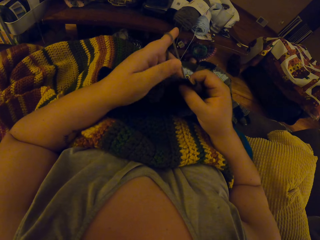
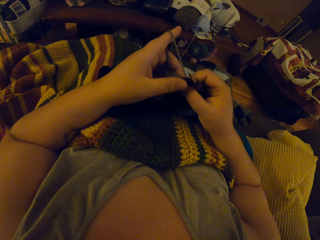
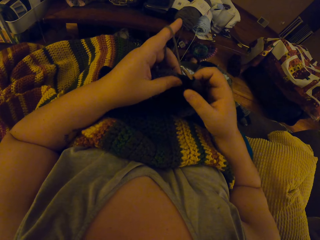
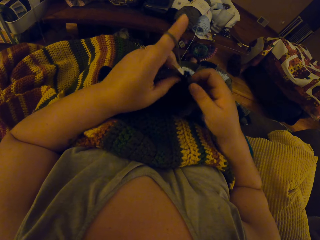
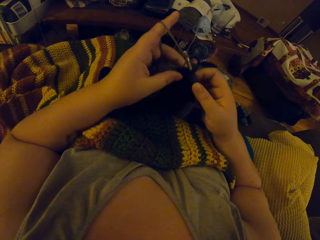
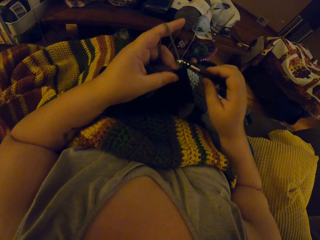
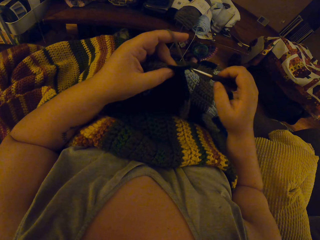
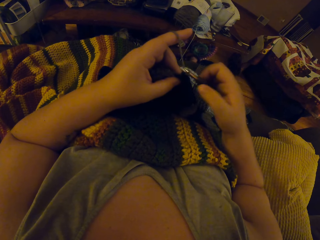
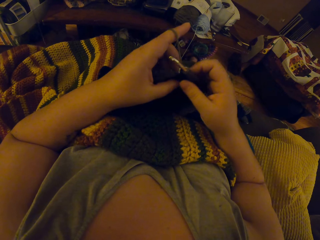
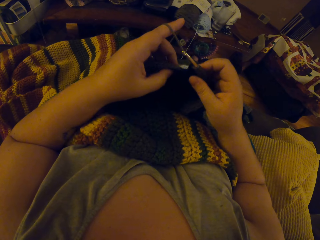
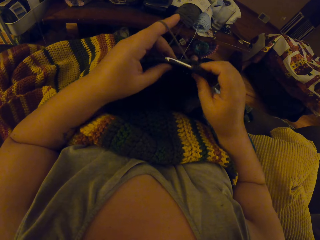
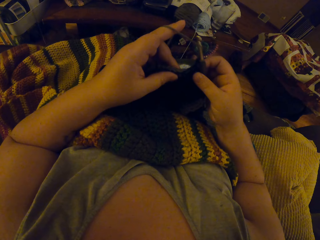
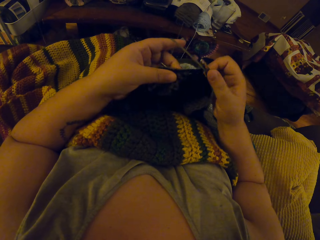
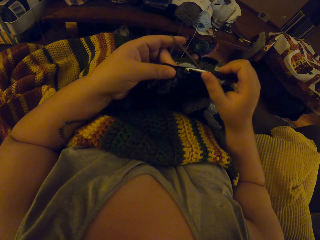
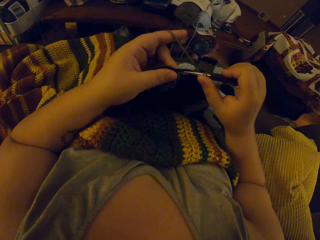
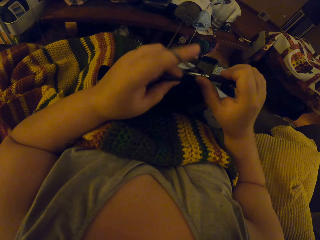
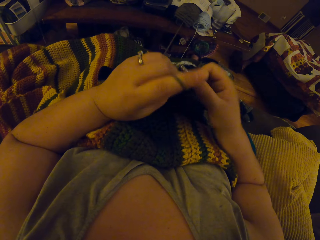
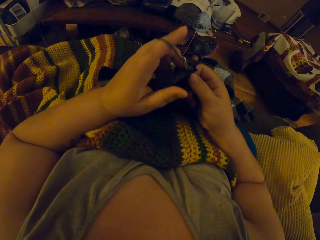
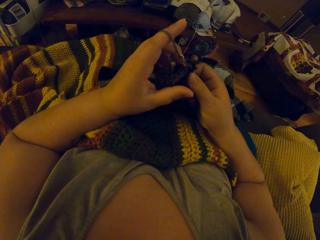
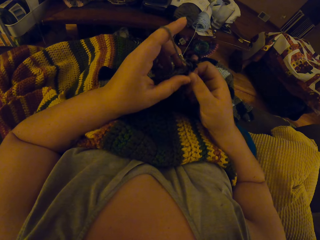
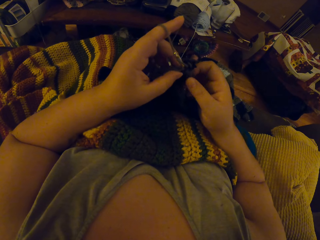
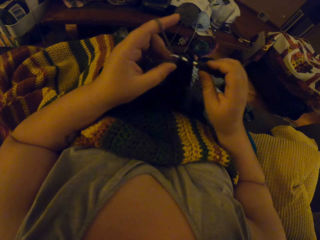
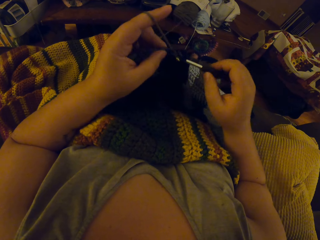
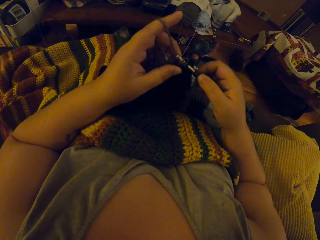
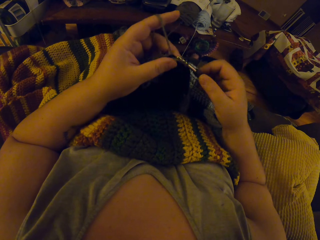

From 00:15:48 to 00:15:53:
The camera wearer crochets with the yarn.

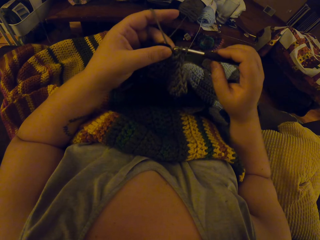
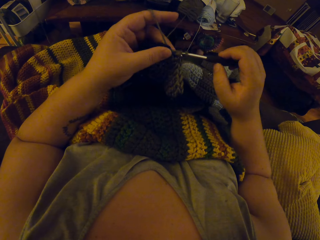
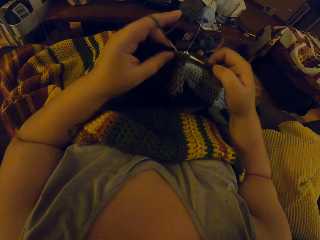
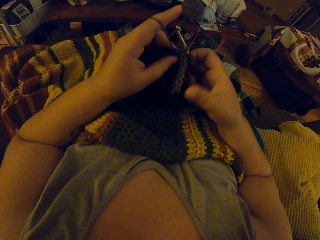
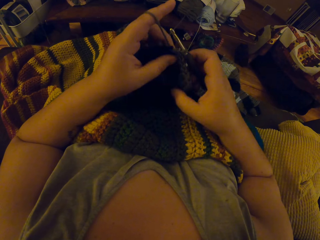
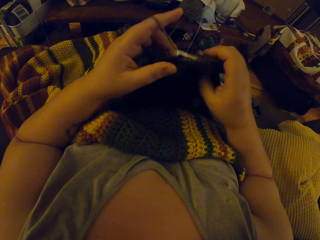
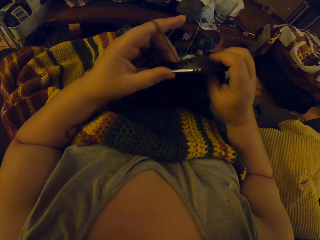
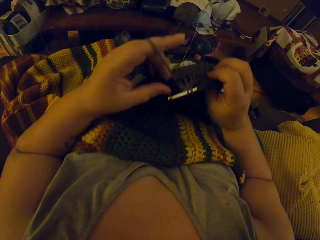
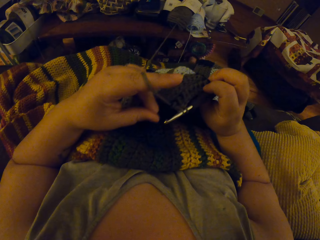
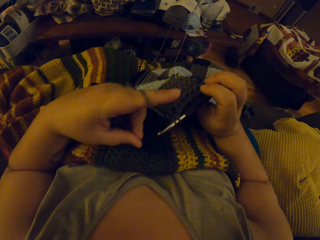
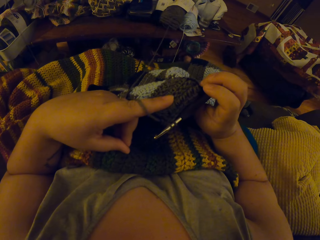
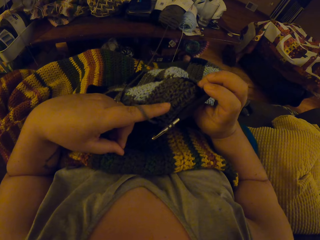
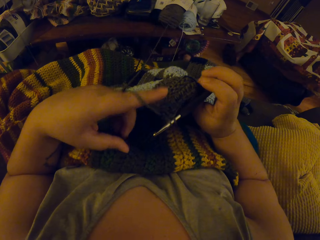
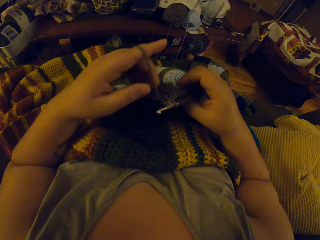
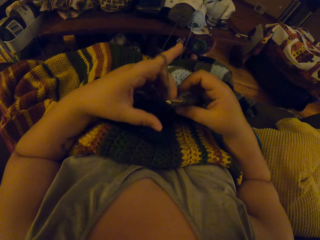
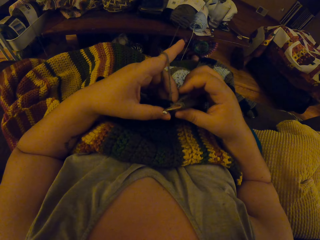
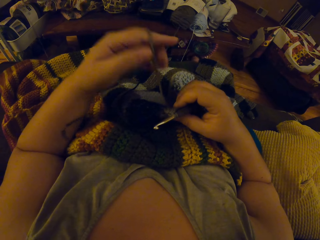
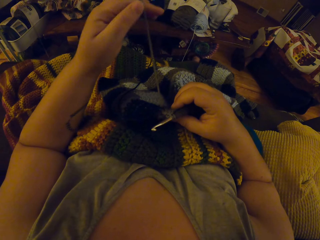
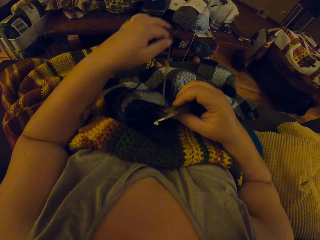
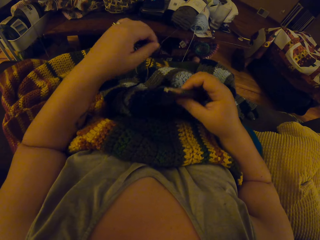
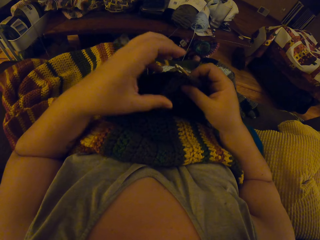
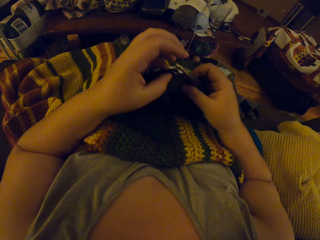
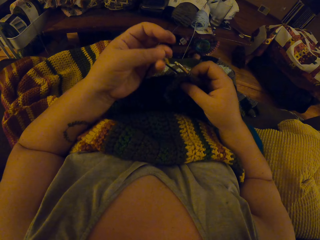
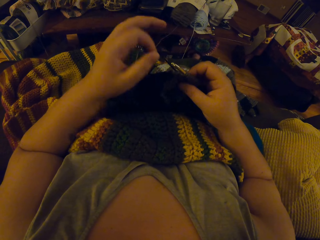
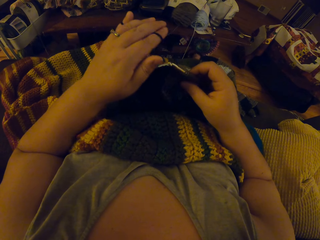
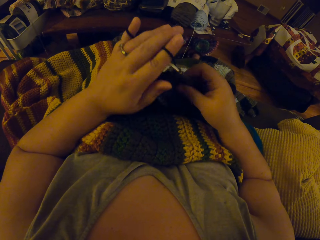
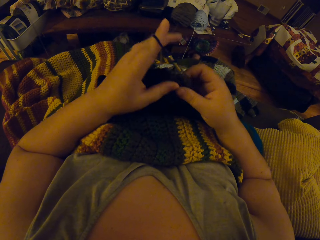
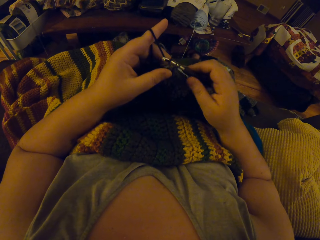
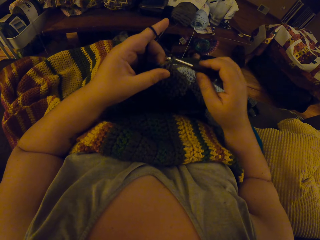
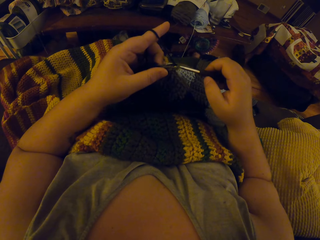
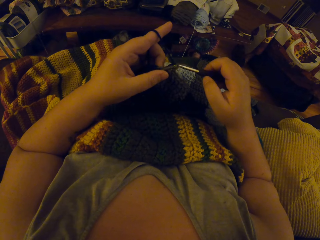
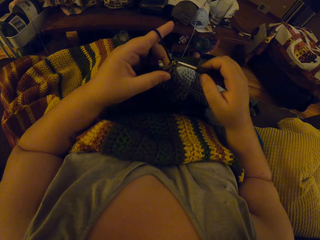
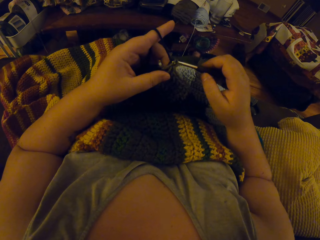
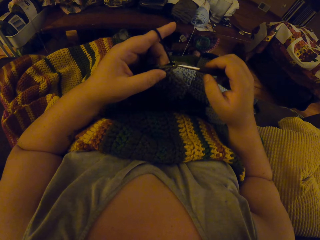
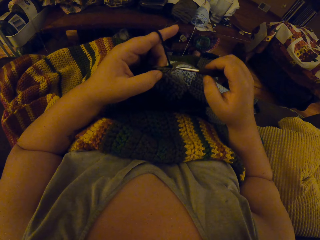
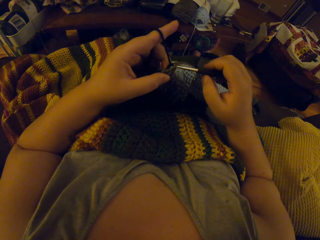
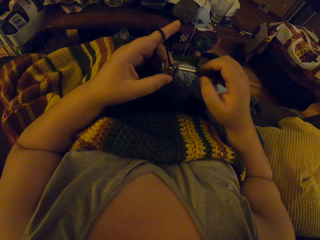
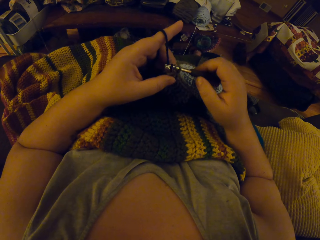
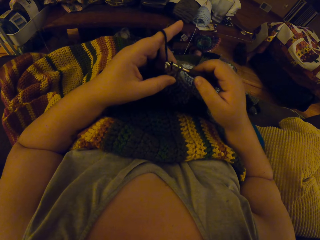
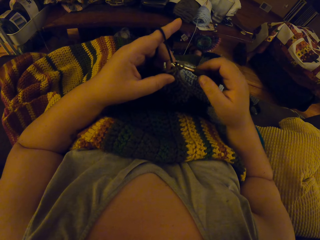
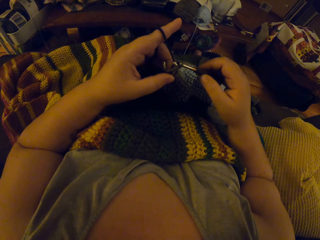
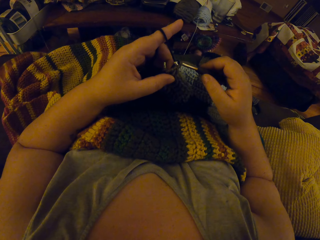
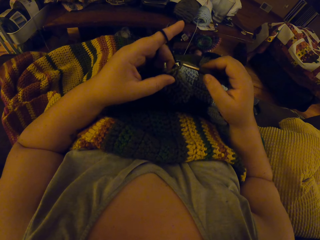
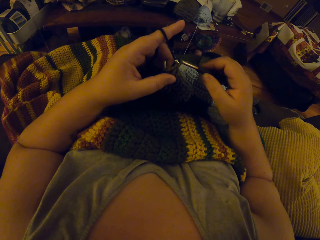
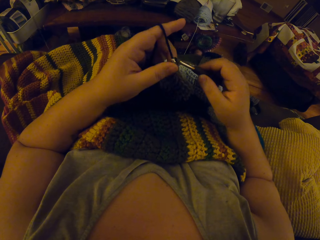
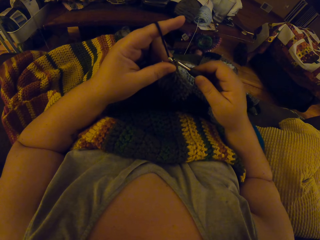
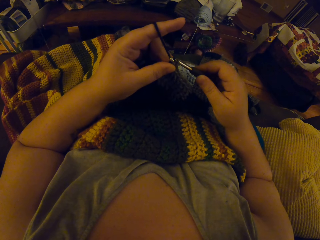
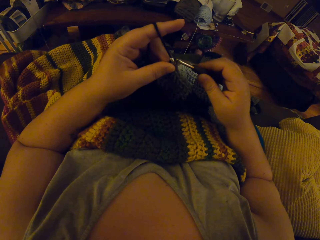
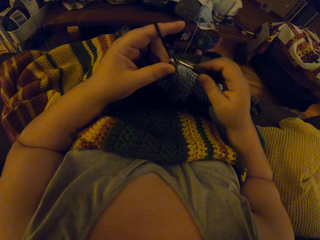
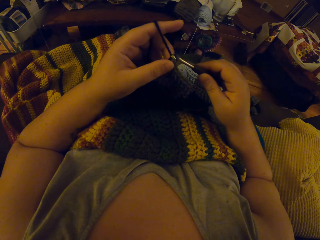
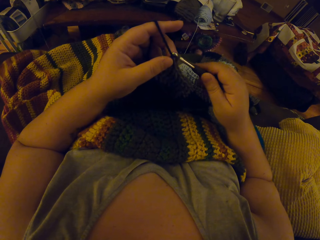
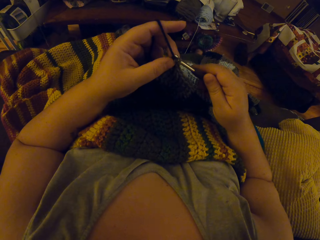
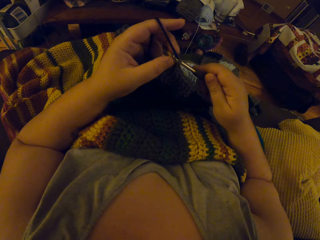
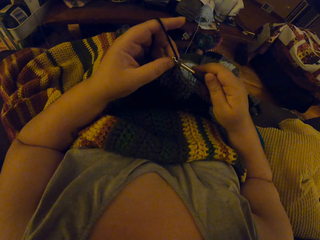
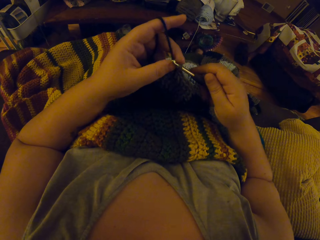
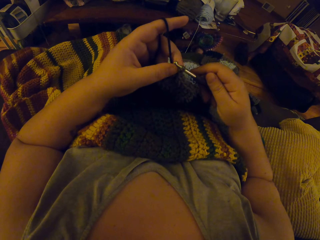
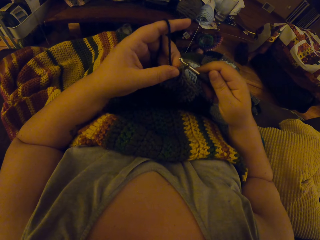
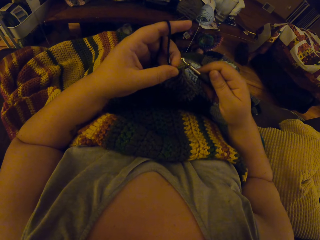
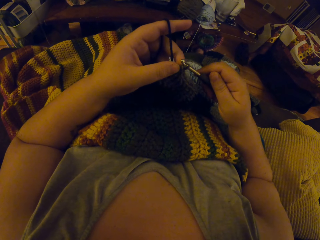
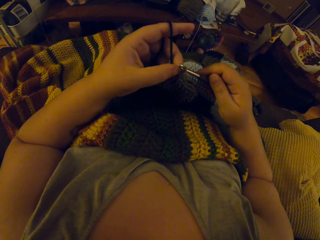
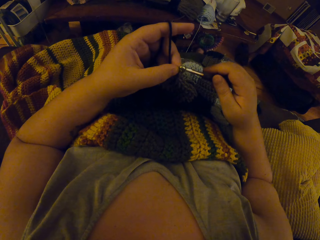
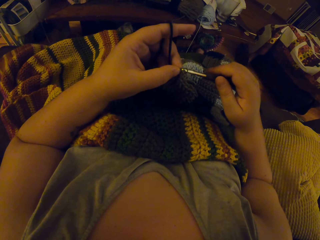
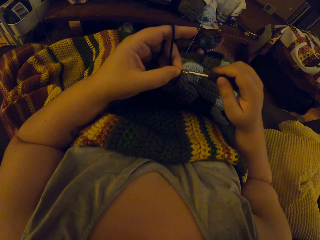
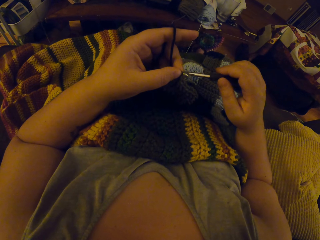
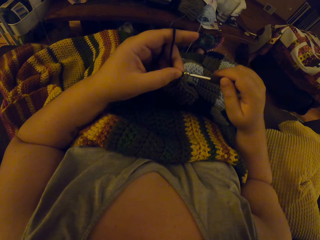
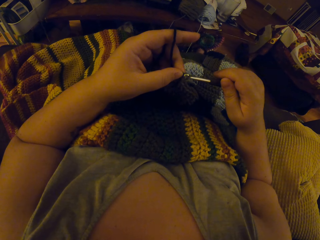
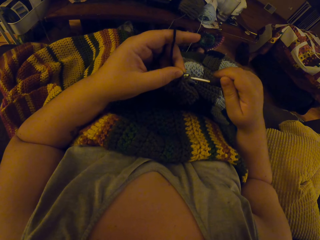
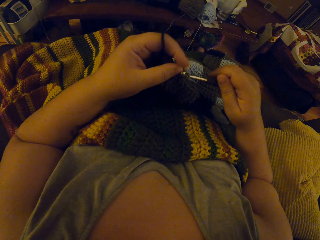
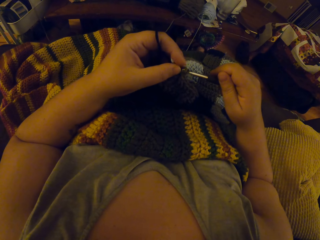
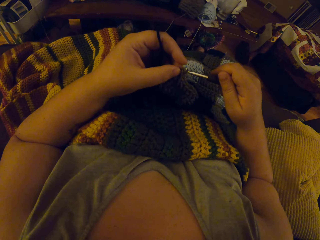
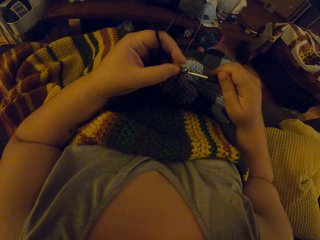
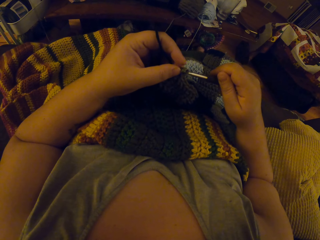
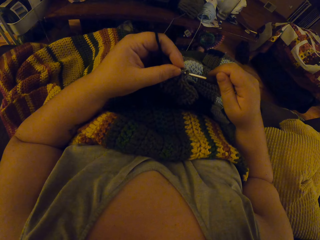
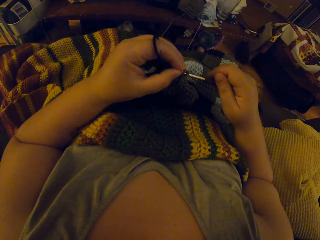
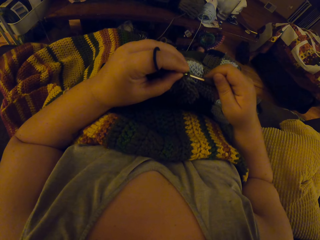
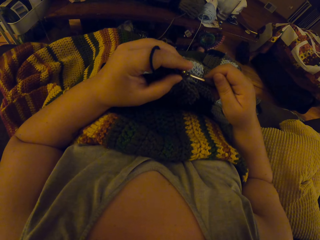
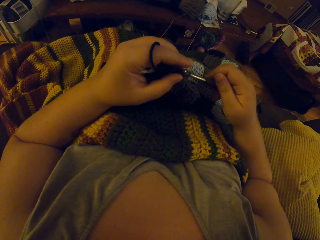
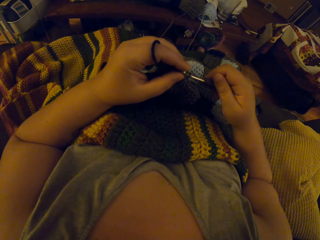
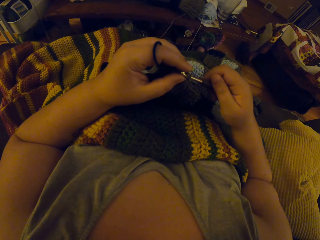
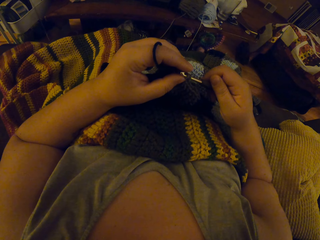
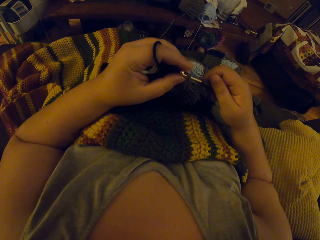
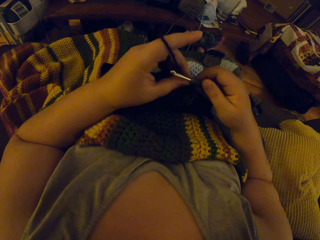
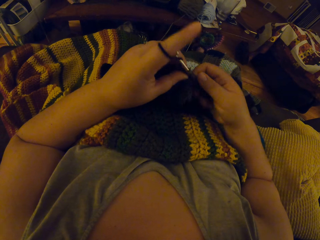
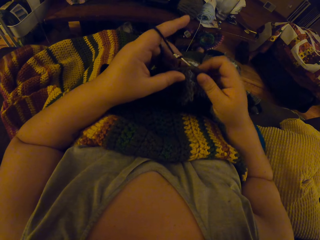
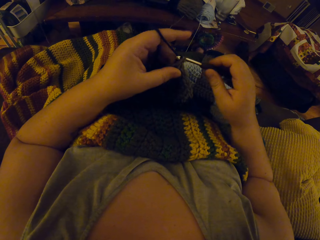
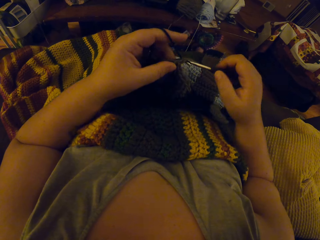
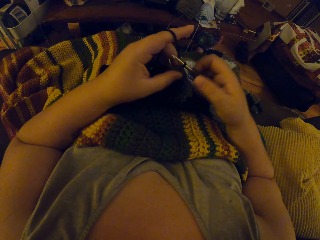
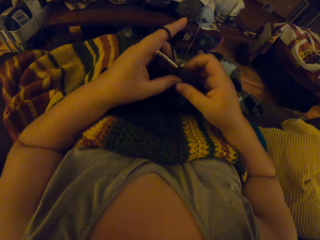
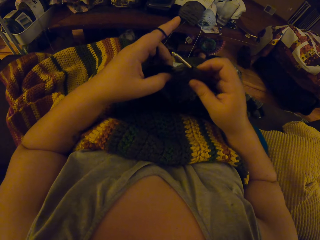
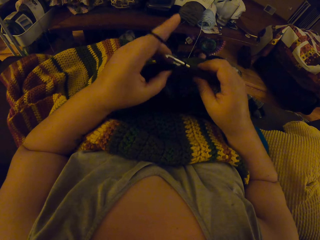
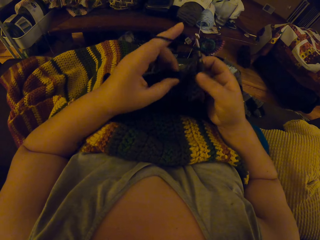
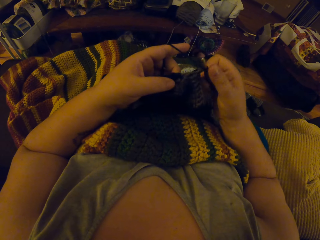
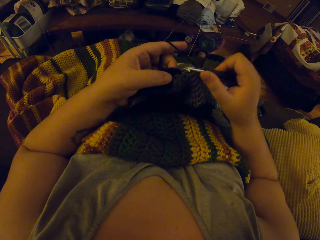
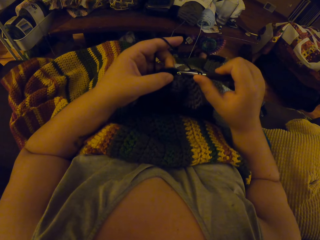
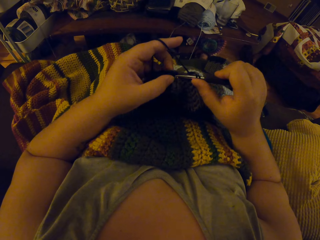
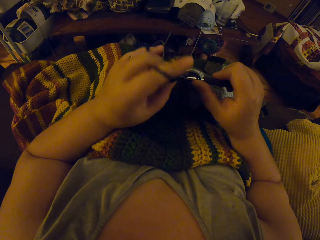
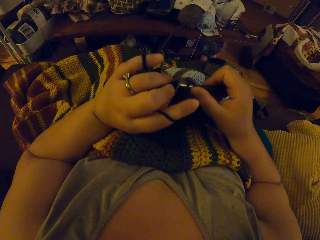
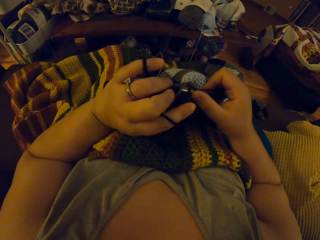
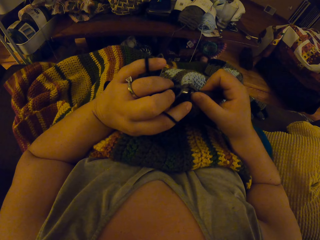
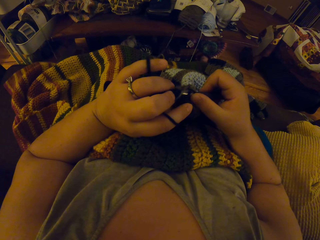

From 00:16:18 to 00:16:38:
The camera wearer checks the yarn fabric. She unwraps the yarn around her left fingers. She wraps the yarn around her left fingers. She crochets with the yarn. She crochets the fabric.
